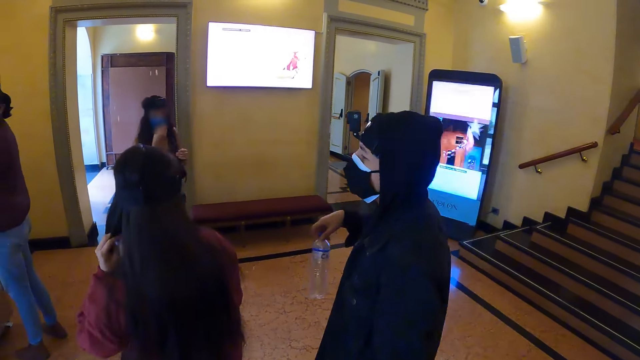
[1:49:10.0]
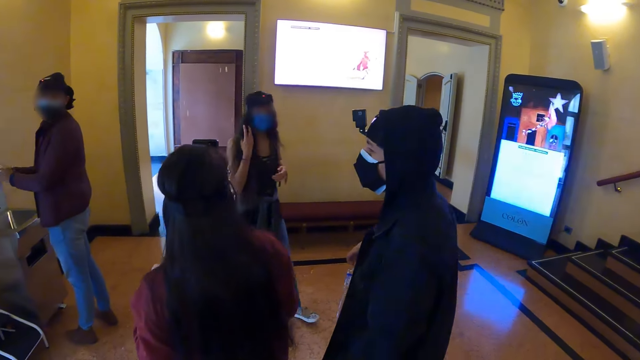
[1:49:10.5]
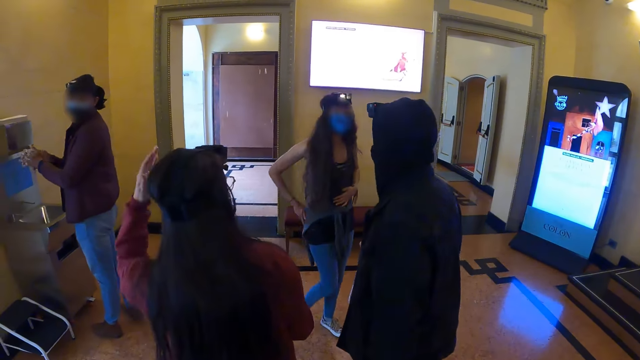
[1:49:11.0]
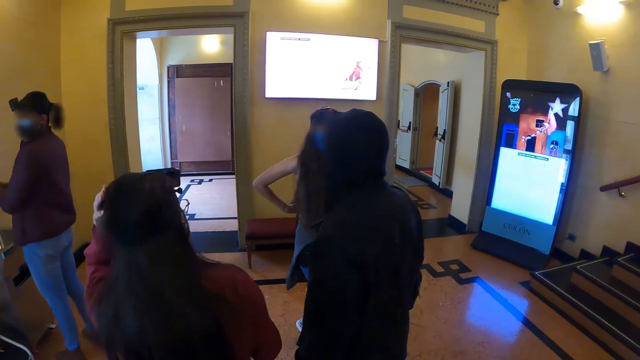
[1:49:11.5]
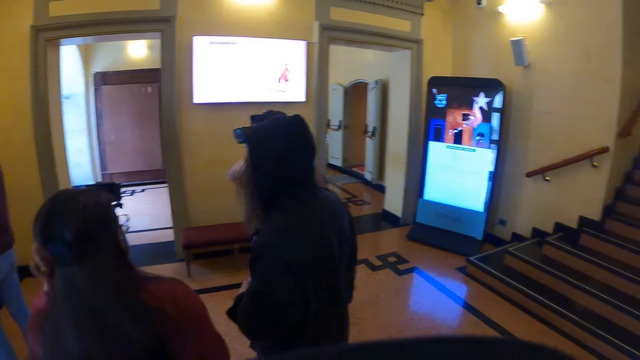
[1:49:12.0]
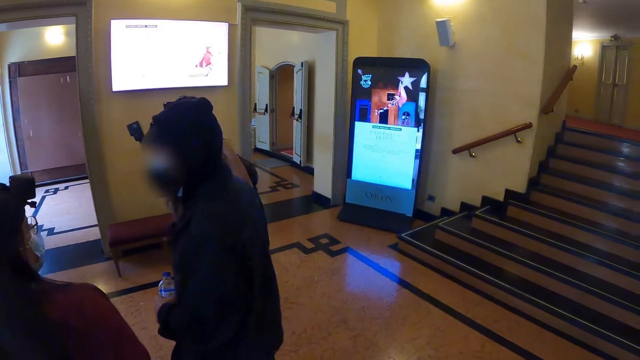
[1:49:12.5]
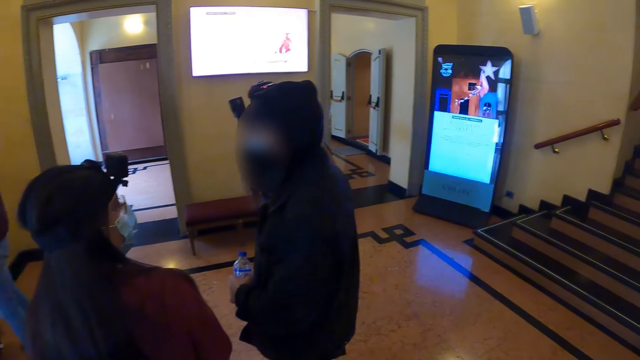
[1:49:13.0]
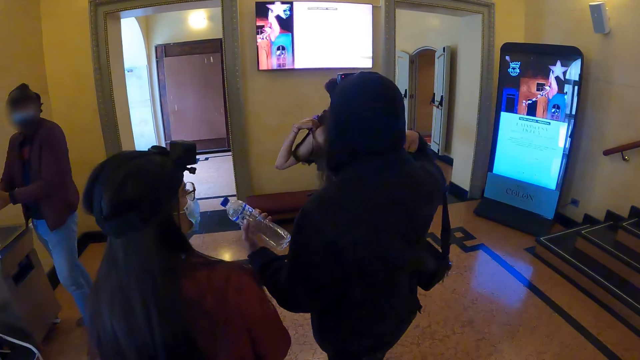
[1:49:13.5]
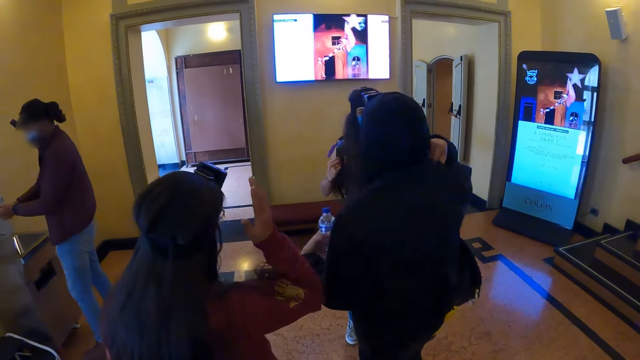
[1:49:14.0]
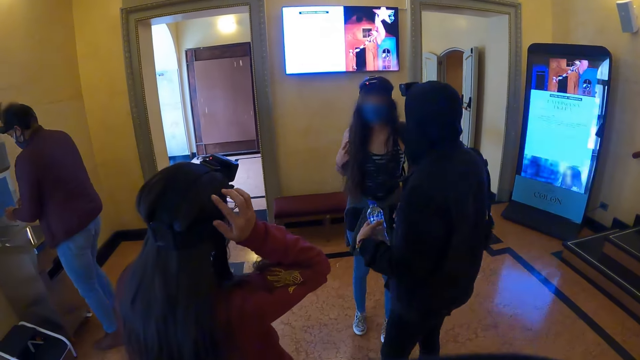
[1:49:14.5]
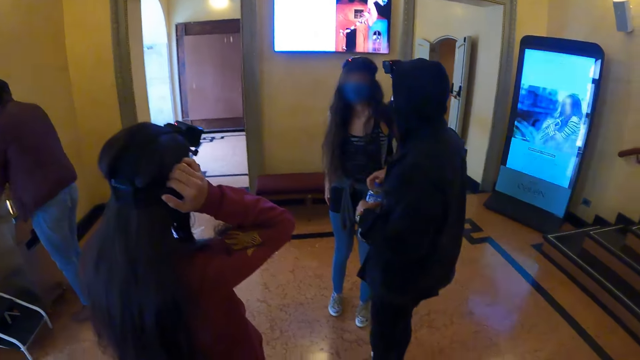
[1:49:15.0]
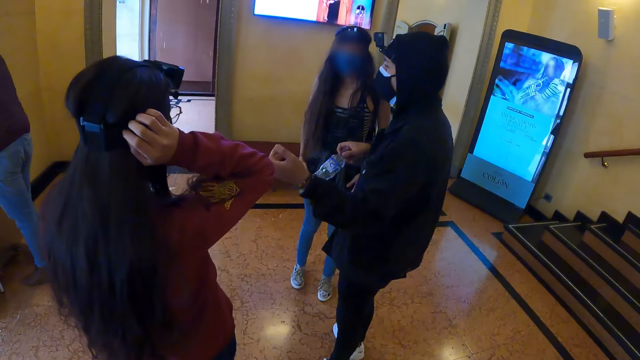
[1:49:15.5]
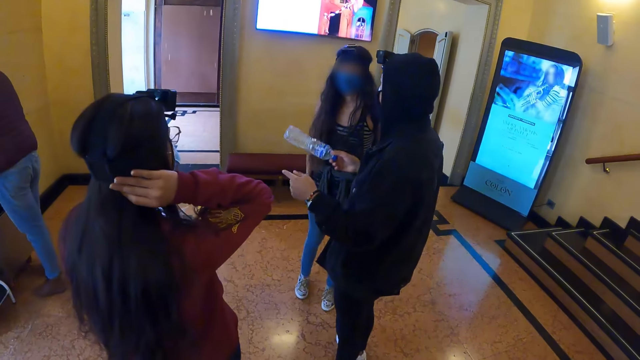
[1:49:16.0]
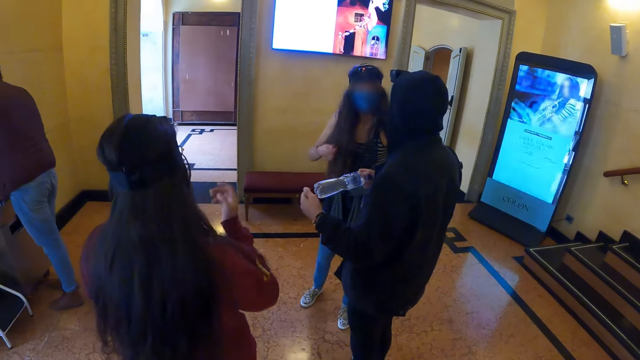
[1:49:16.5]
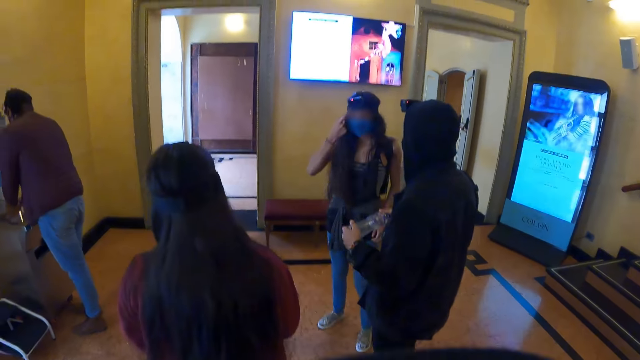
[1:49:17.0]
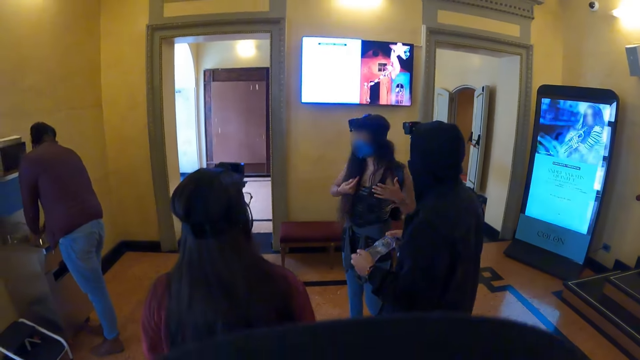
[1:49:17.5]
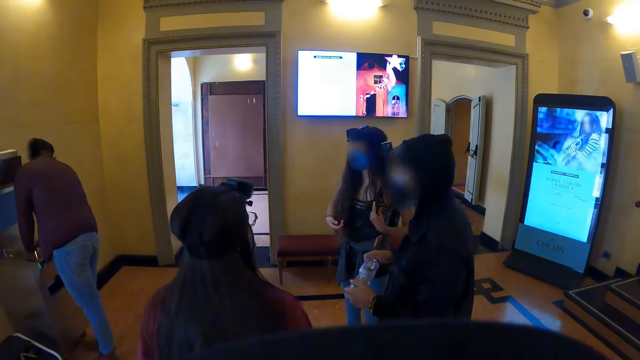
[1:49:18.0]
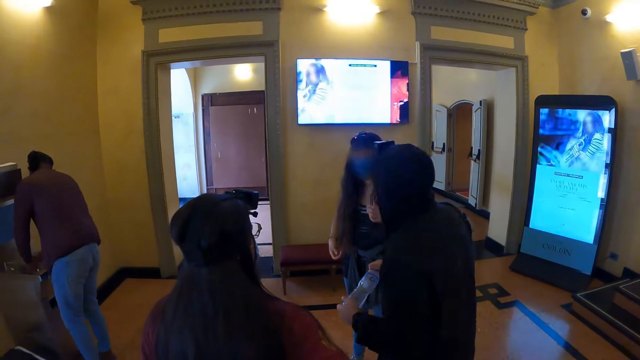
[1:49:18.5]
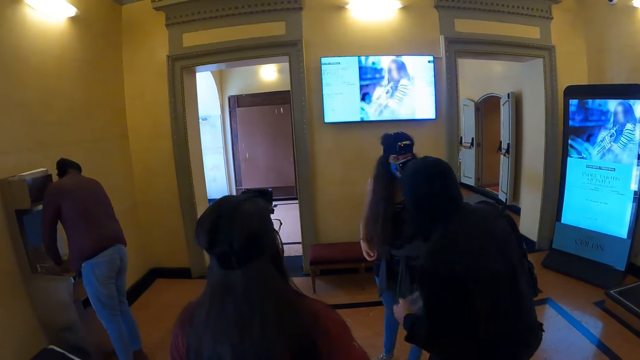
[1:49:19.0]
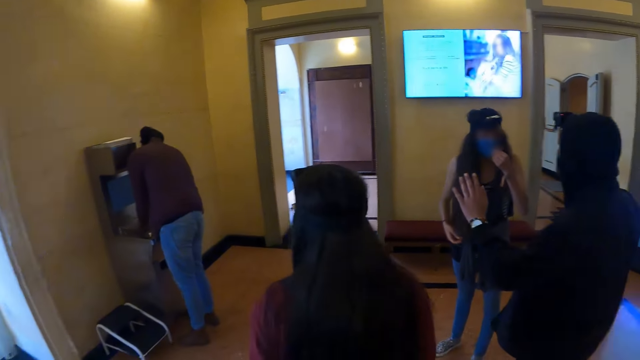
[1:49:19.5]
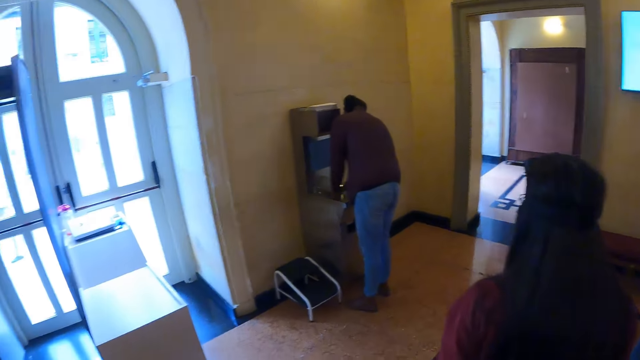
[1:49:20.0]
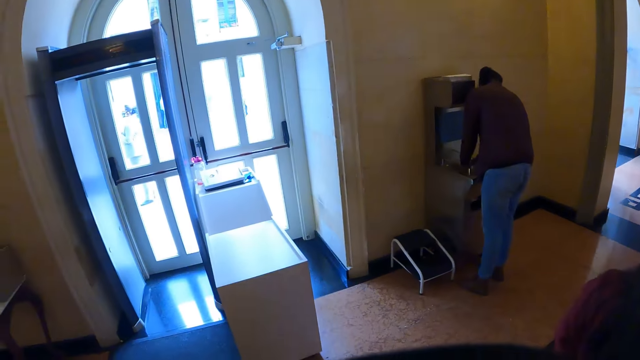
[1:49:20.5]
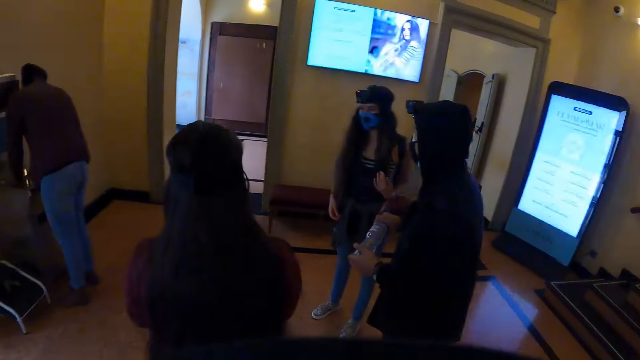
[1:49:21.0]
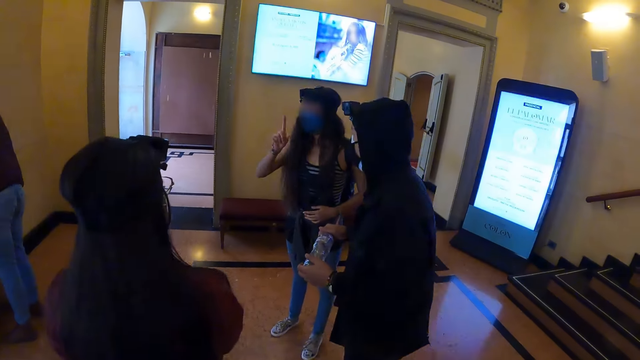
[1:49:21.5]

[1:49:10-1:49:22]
A woman touches her hair.

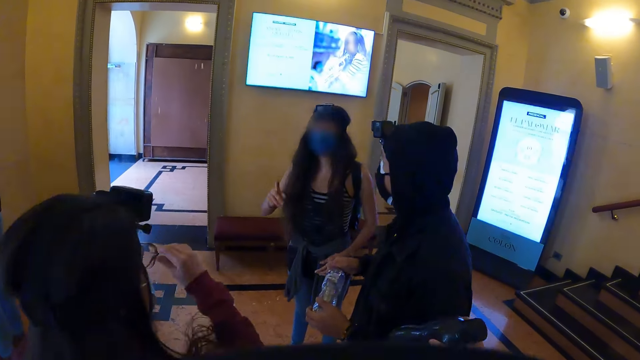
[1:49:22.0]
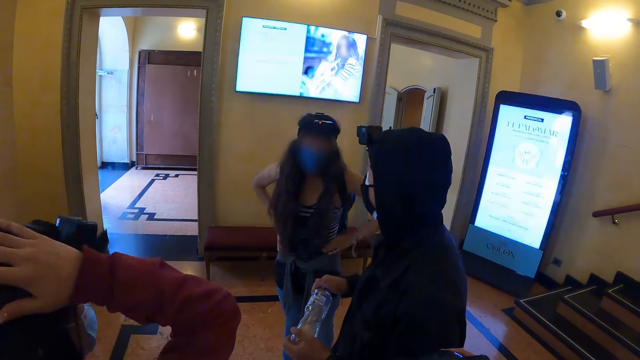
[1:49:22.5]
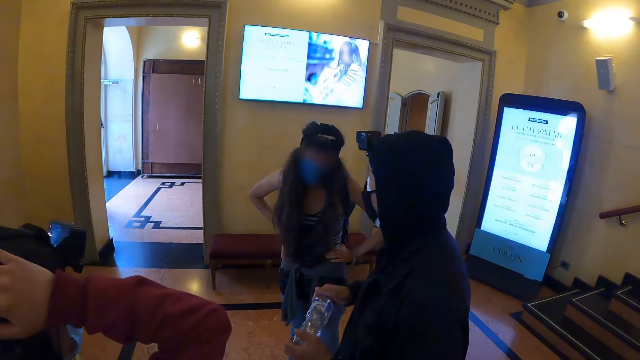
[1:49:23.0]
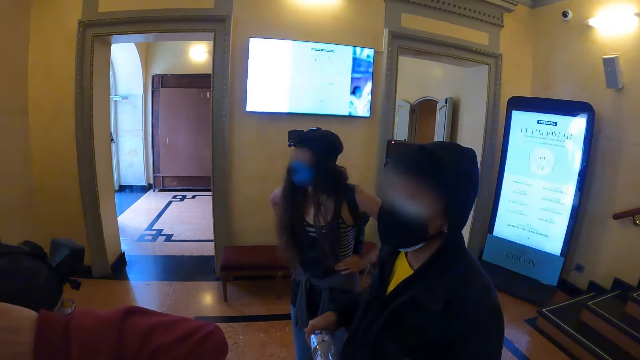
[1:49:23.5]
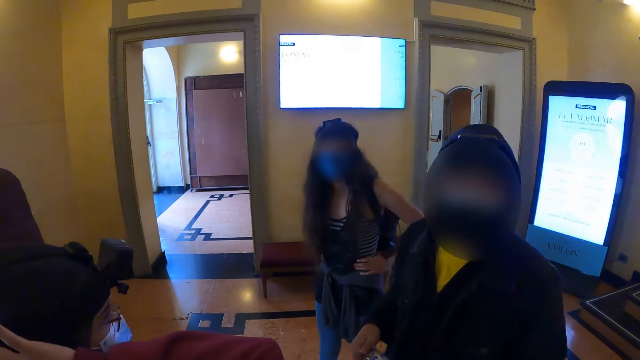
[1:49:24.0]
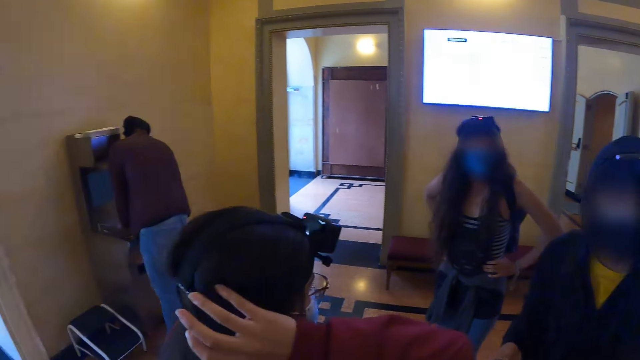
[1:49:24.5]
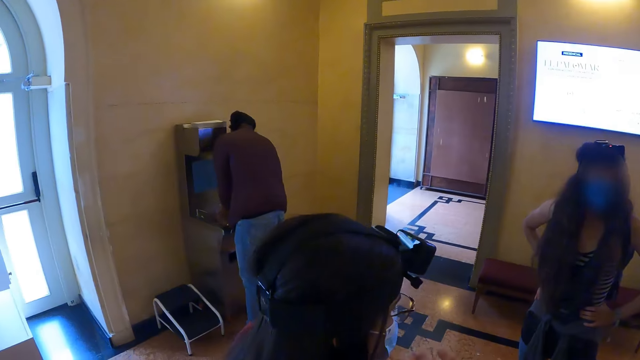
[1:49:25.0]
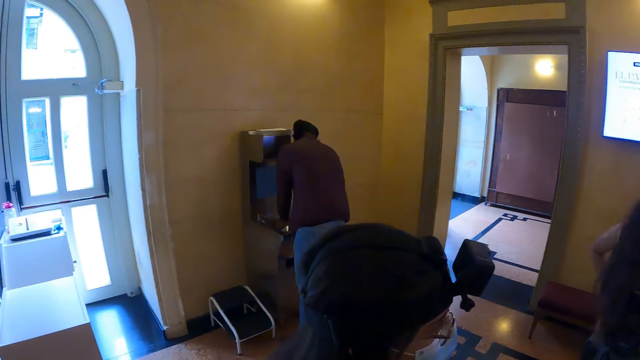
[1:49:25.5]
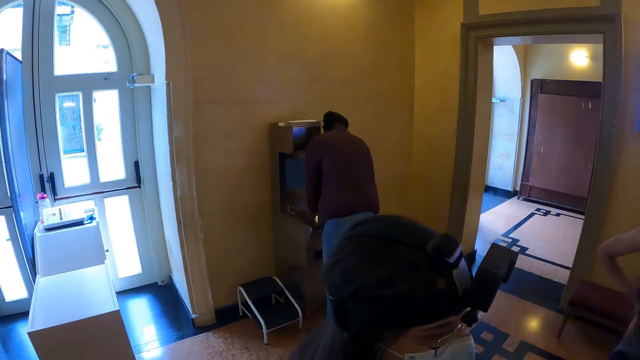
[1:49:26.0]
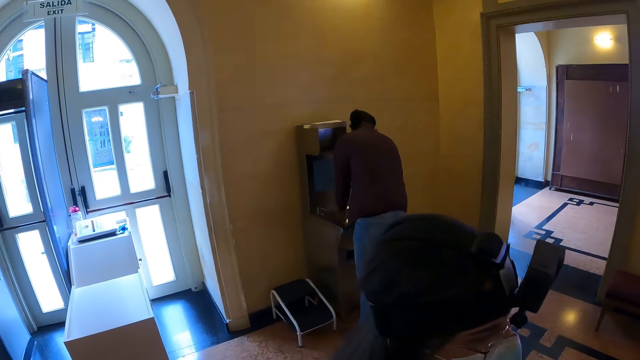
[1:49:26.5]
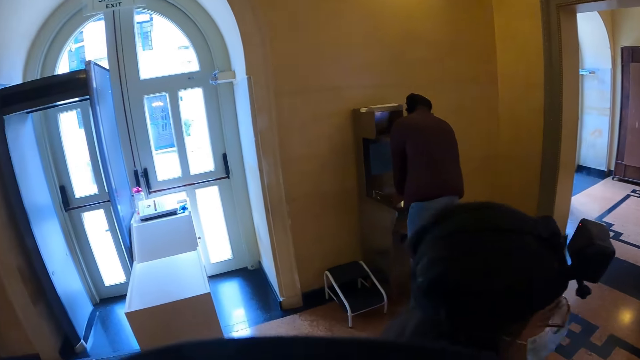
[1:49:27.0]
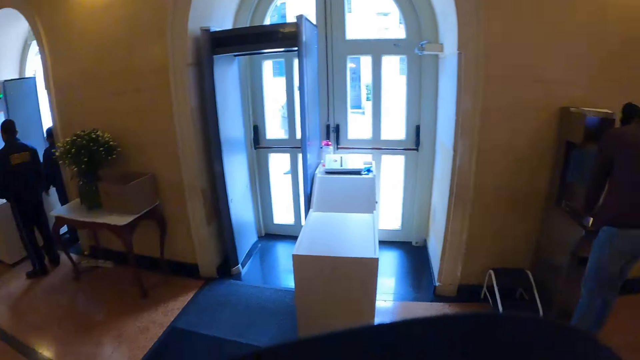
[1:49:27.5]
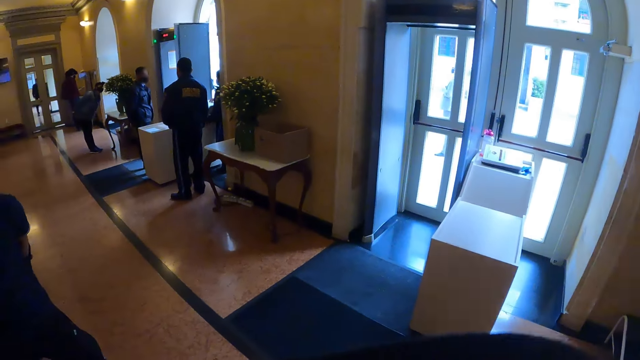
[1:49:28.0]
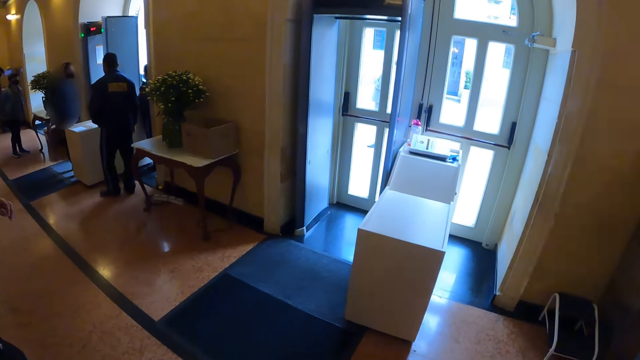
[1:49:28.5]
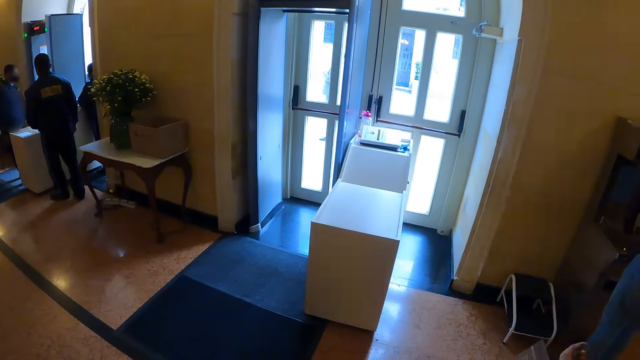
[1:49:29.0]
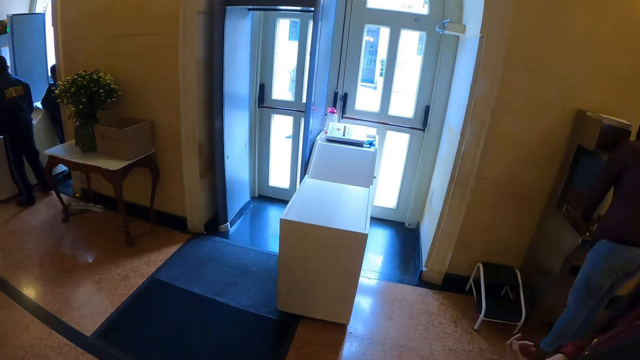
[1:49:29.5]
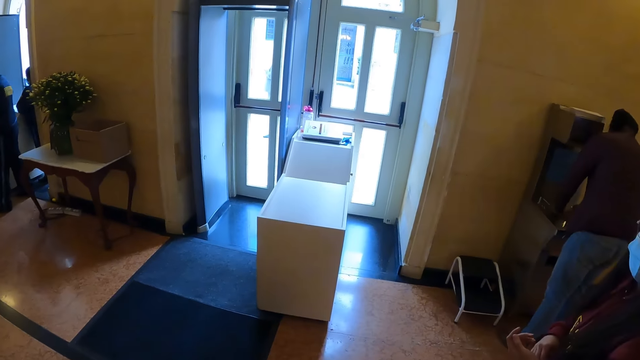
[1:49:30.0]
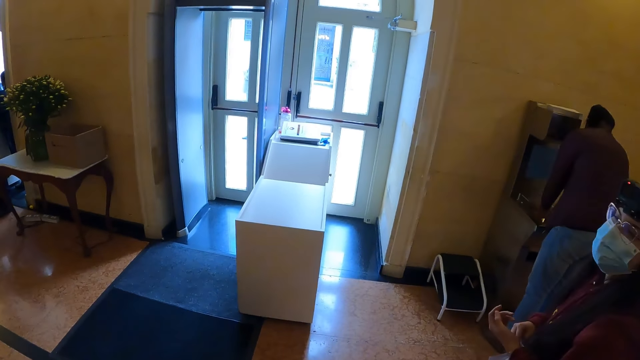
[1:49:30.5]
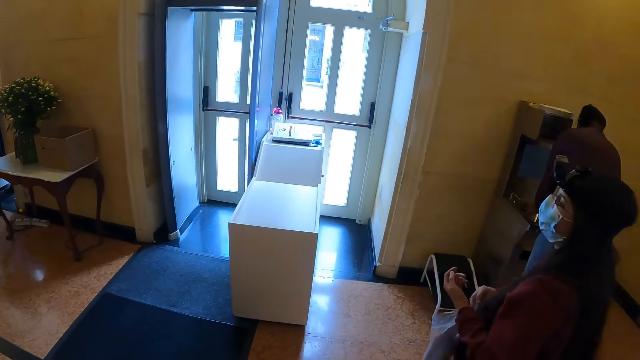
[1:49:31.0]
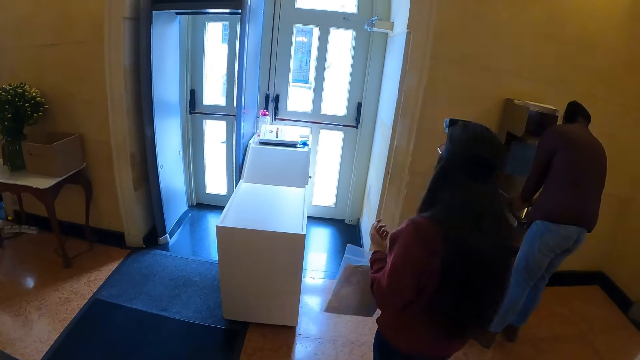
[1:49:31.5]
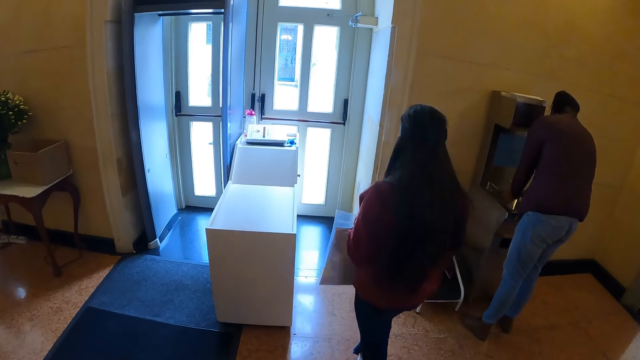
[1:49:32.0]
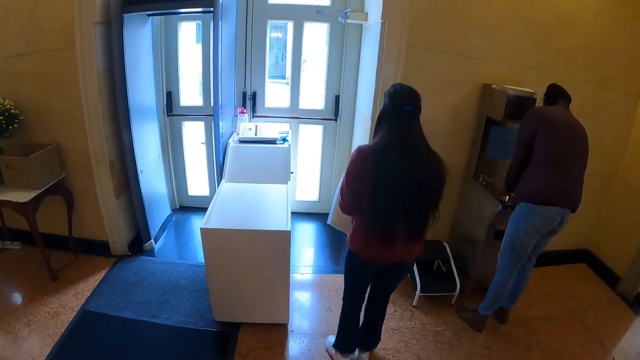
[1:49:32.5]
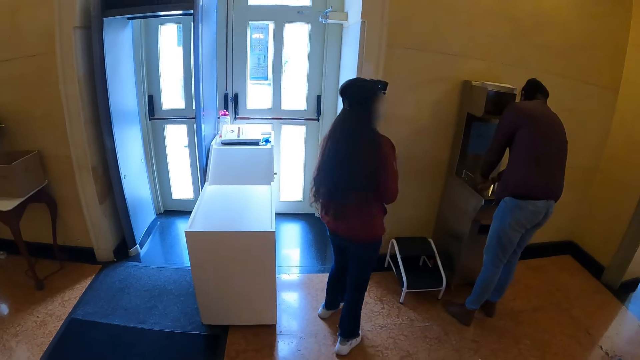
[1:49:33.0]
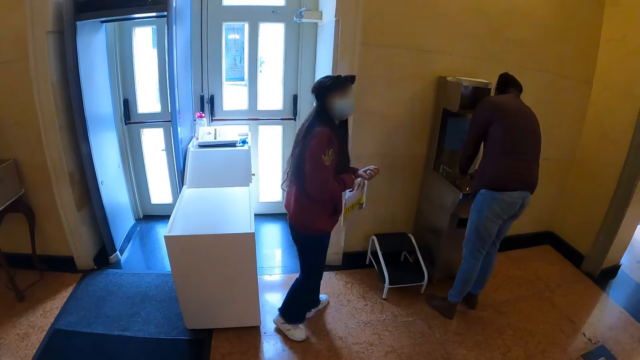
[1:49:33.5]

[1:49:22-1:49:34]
A man washes hands.
